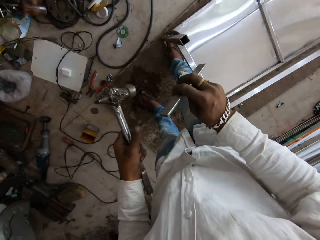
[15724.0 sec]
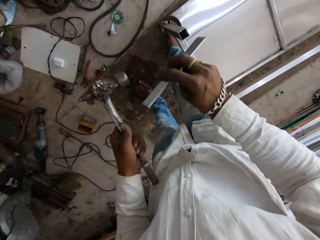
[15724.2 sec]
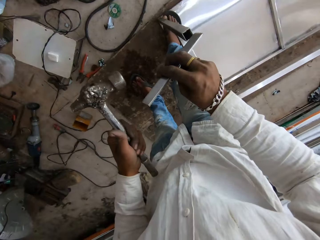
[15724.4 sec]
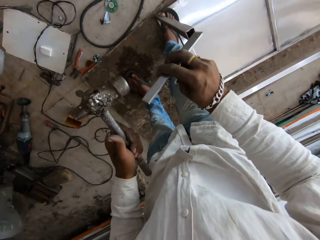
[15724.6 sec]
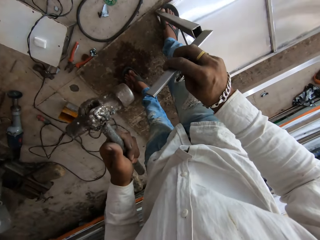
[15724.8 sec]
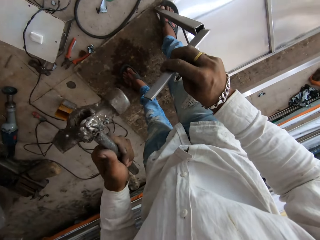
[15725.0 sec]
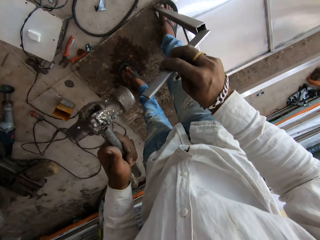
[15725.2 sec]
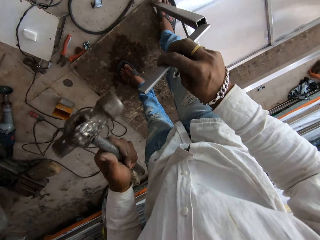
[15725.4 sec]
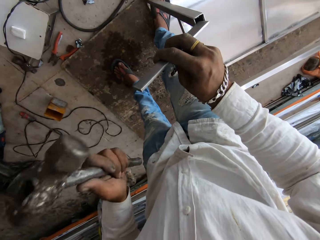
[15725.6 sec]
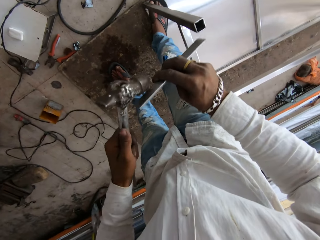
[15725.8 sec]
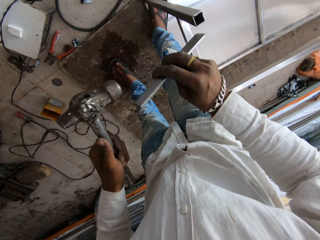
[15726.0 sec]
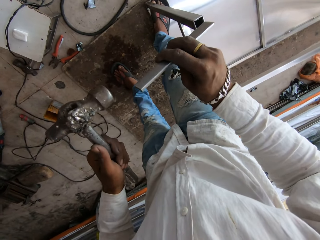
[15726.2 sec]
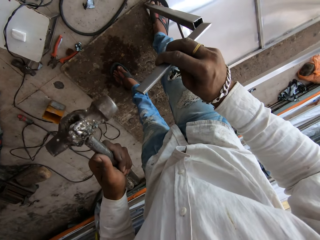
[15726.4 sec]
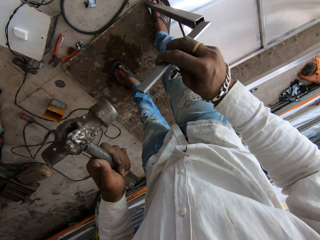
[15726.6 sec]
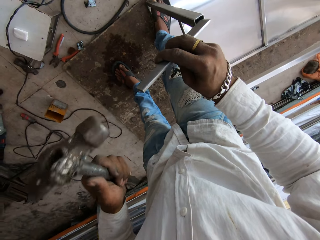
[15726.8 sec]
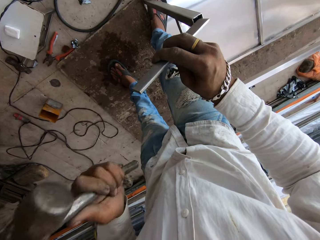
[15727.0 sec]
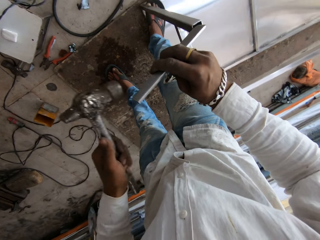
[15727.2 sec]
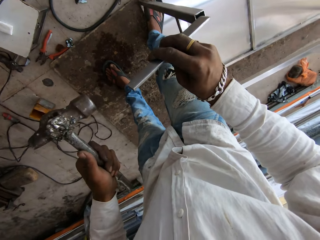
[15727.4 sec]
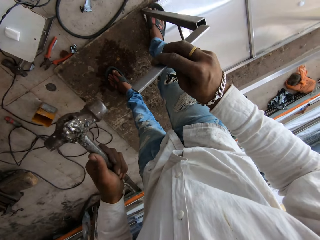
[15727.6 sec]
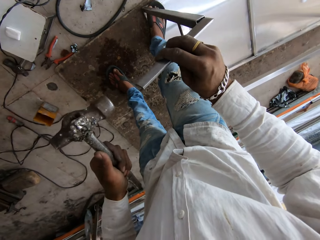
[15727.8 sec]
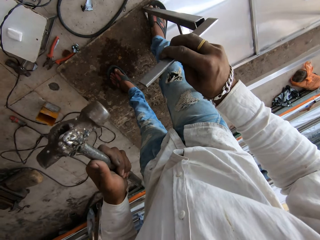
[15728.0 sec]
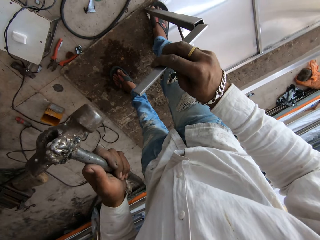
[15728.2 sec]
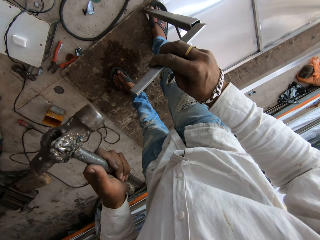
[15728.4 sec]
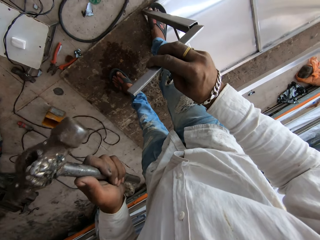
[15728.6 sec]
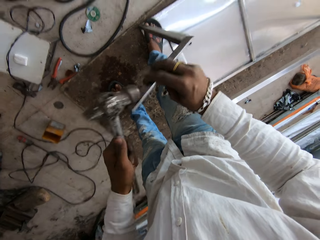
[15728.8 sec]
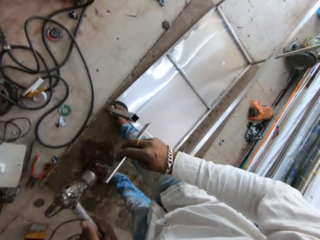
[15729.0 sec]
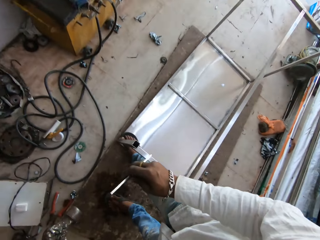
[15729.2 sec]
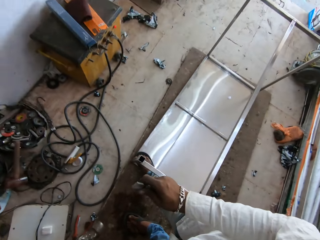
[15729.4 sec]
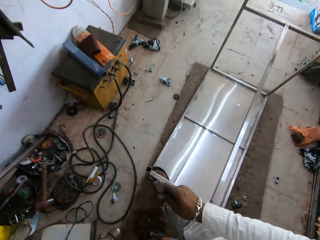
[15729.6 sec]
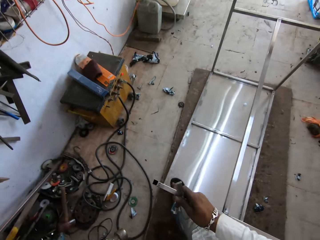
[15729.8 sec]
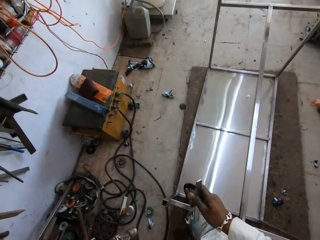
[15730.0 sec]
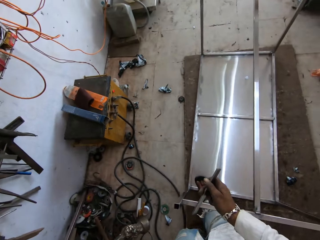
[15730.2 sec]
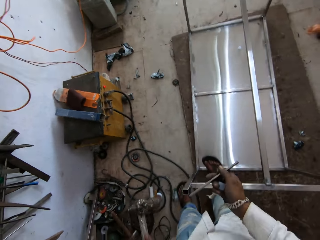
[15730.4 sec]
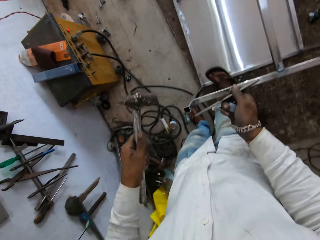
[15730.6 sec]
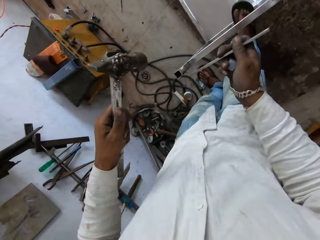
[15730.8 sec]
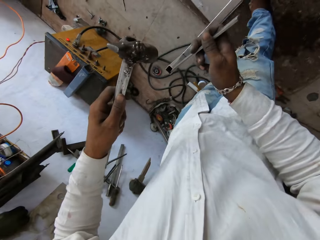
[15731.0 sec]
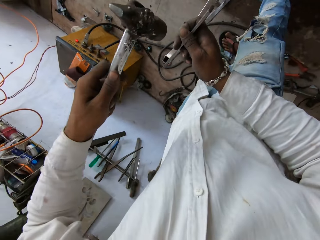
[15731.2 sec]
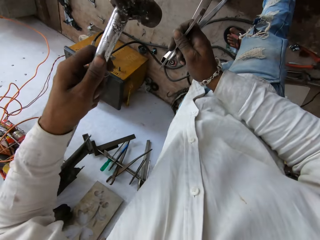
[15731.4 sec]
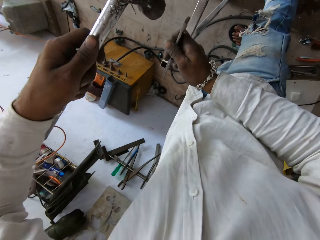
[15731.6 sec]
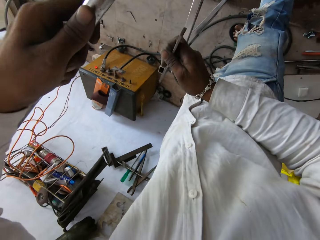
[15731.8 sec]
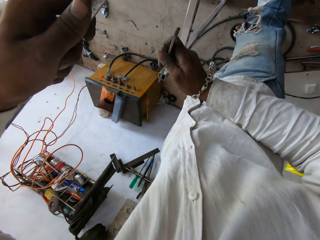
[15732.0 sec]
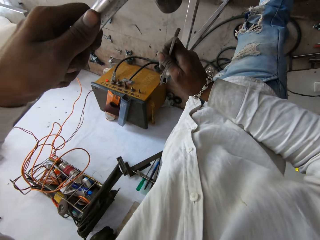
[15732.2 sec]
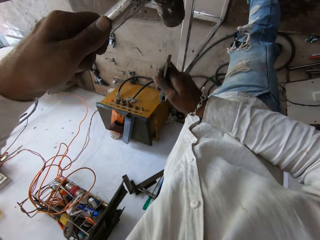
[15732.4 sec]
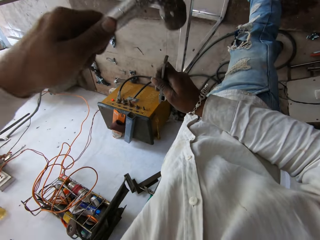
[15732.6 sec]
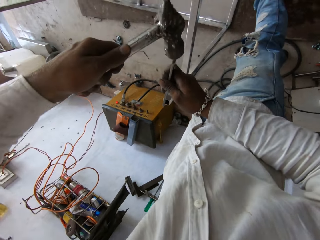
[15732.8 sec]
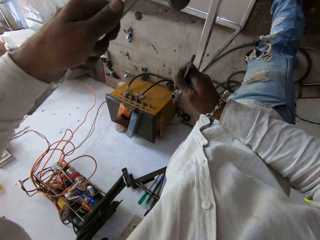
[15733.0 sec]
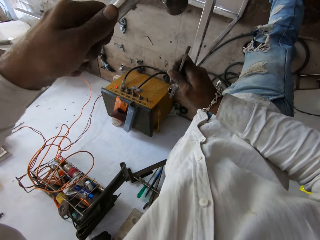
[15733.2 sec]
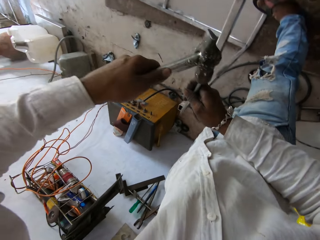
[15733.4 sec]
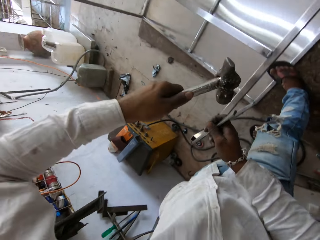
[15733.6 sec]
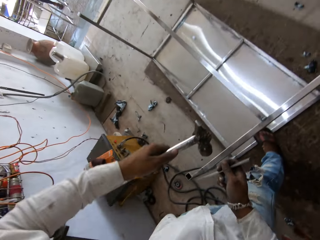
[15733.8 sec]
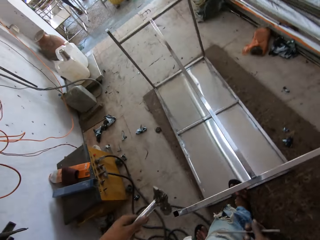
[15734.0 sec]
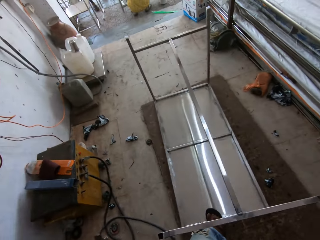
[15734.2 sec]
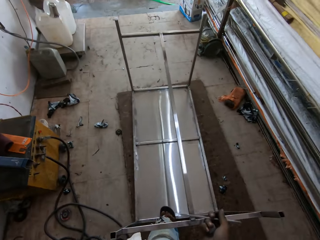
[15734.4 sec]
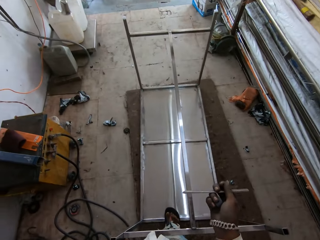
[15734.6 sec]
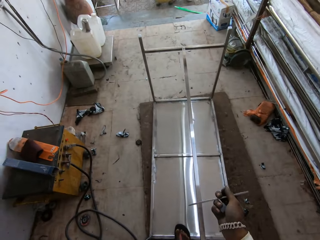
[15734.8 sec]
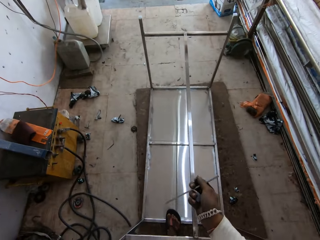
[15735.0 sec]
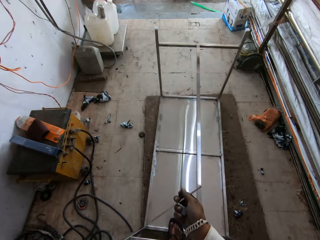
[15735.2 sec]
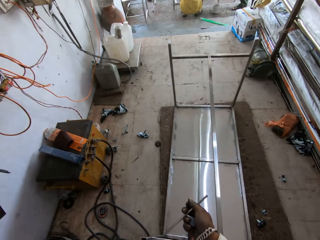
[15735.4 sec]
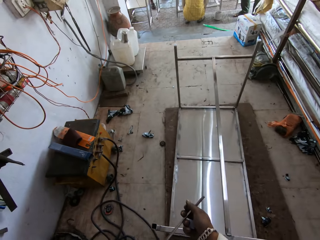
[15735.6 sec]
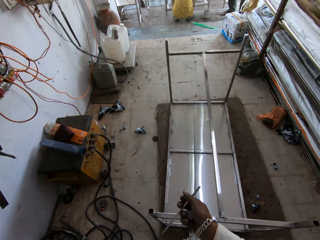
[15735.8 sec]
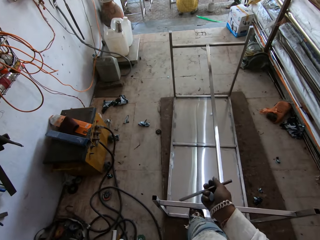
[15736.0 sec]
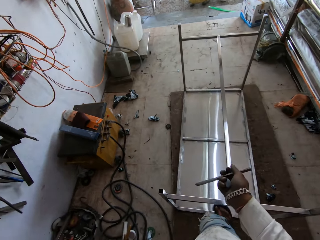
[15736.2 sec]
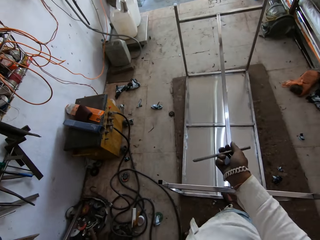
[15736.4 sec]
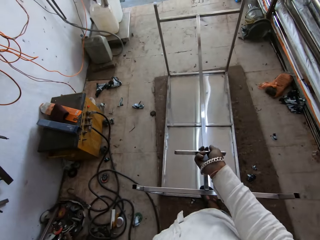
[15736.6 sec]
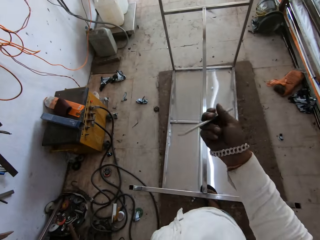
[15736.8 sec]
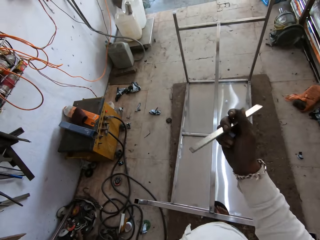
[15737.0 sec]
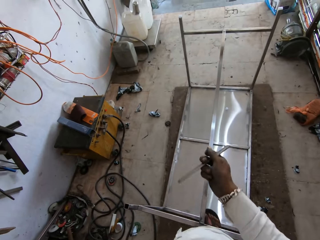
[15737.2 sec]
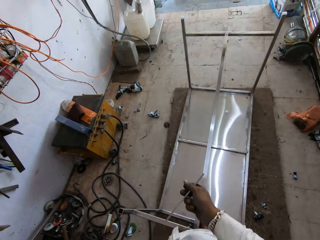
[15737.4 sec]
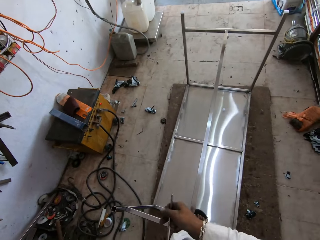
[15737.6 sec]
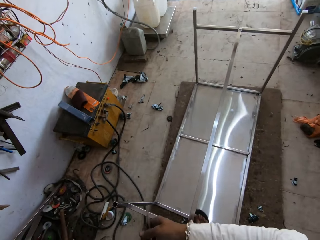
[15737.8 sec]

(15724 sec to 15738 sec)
The camera wearer puts the metal on the table's leg. They hit the metal with the hammer. They speak with gestures.

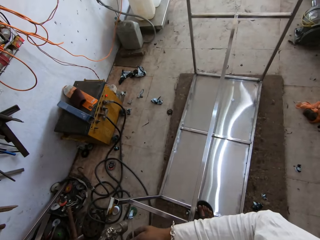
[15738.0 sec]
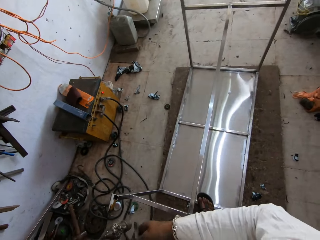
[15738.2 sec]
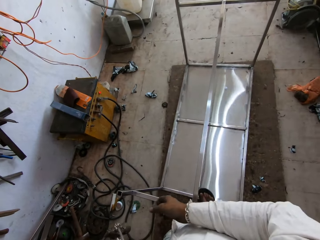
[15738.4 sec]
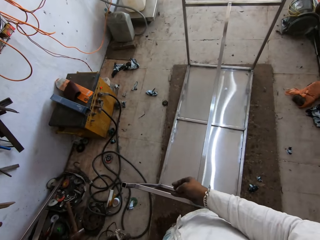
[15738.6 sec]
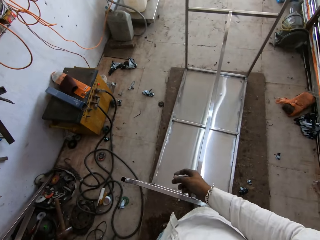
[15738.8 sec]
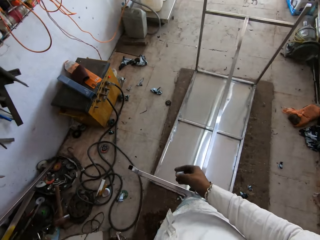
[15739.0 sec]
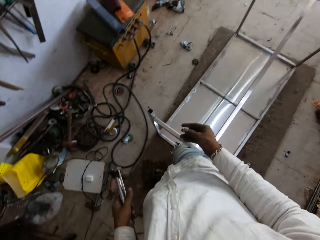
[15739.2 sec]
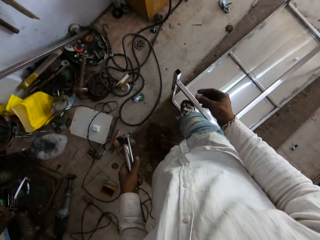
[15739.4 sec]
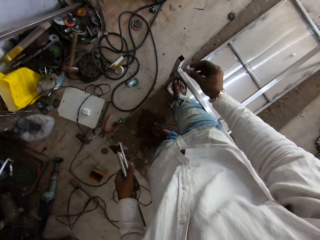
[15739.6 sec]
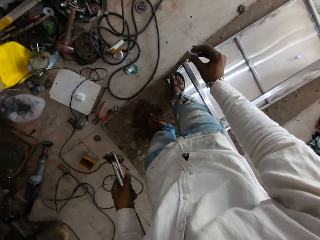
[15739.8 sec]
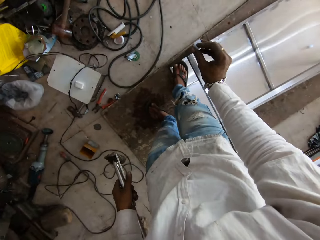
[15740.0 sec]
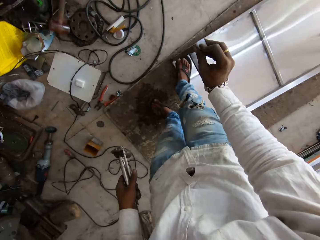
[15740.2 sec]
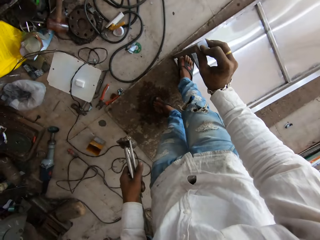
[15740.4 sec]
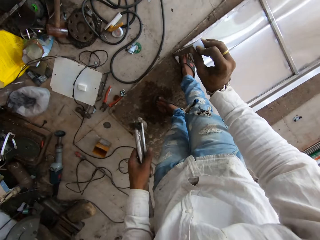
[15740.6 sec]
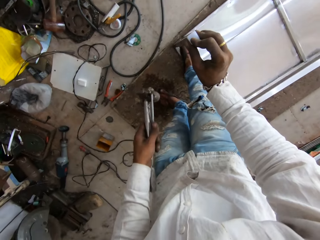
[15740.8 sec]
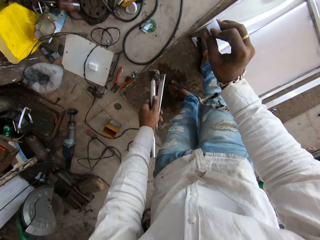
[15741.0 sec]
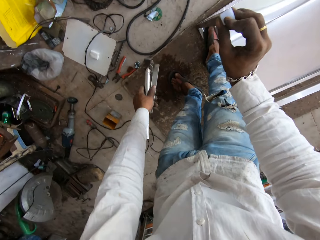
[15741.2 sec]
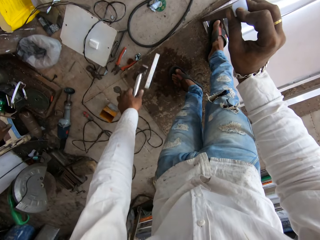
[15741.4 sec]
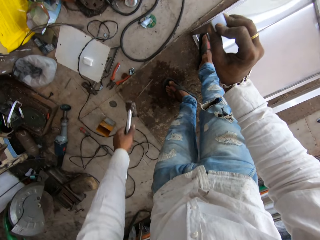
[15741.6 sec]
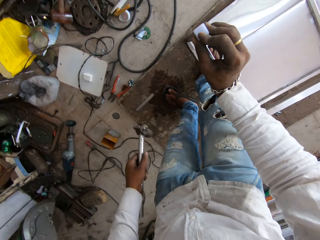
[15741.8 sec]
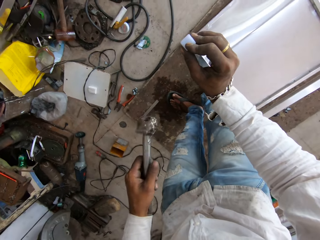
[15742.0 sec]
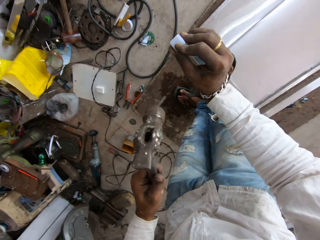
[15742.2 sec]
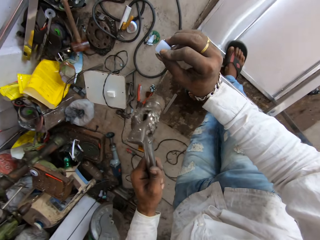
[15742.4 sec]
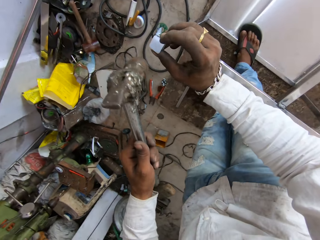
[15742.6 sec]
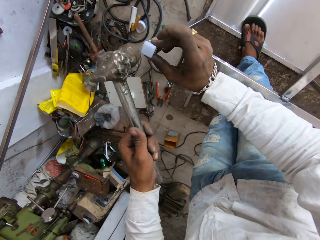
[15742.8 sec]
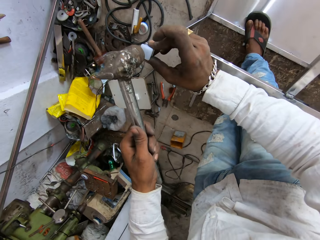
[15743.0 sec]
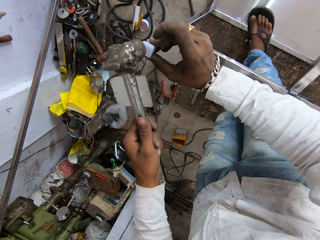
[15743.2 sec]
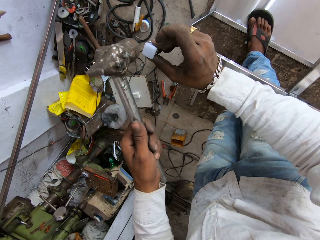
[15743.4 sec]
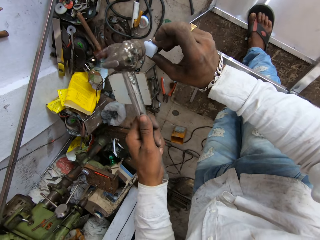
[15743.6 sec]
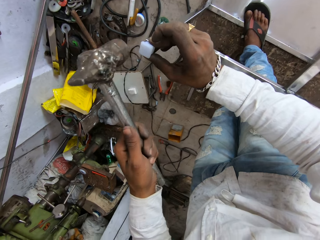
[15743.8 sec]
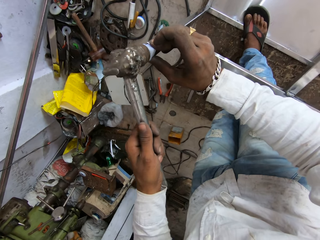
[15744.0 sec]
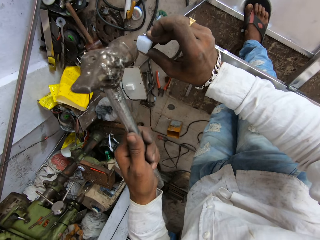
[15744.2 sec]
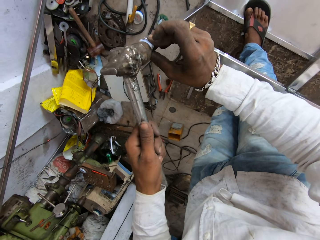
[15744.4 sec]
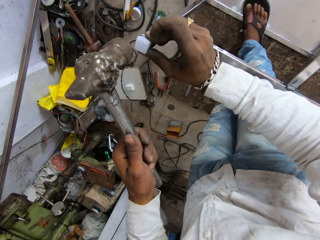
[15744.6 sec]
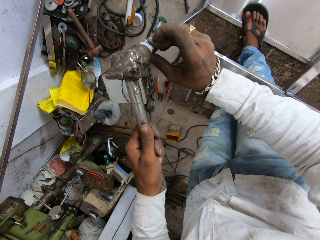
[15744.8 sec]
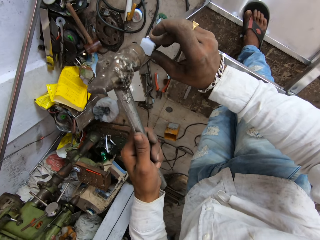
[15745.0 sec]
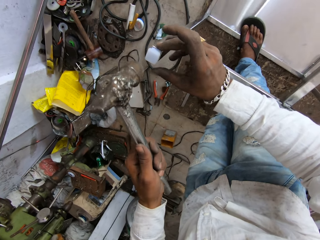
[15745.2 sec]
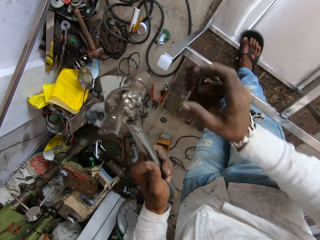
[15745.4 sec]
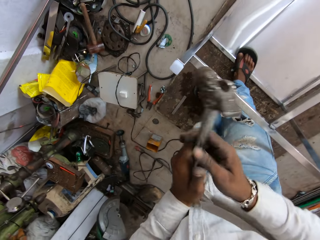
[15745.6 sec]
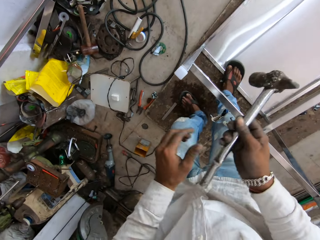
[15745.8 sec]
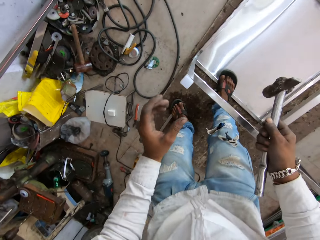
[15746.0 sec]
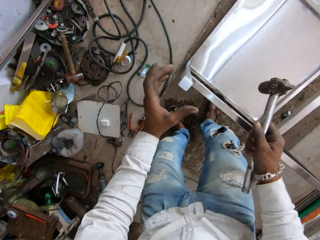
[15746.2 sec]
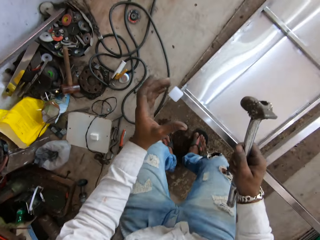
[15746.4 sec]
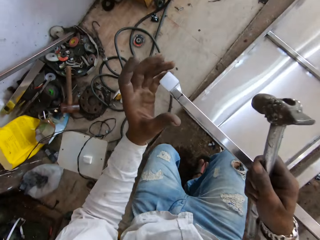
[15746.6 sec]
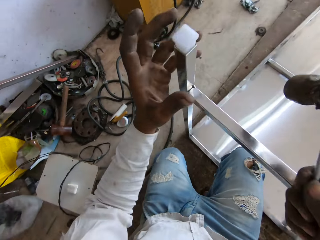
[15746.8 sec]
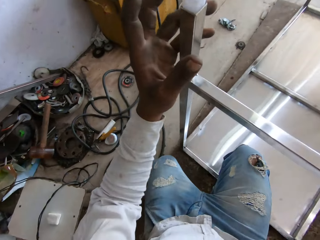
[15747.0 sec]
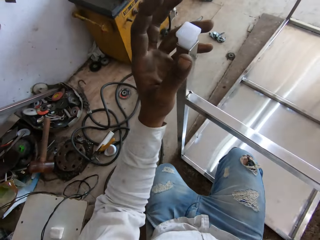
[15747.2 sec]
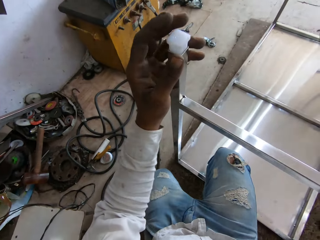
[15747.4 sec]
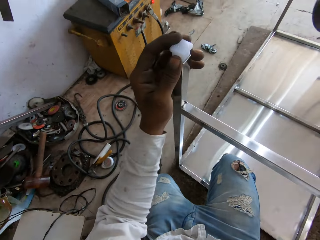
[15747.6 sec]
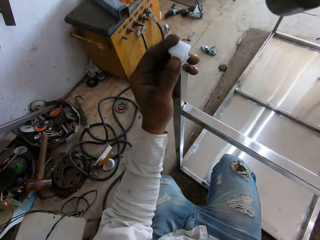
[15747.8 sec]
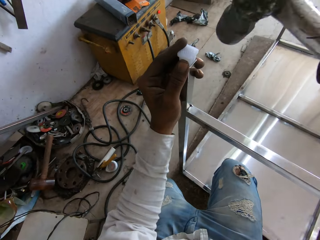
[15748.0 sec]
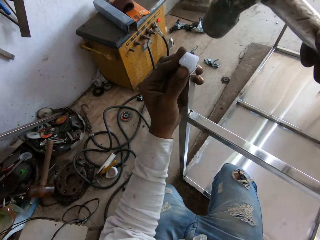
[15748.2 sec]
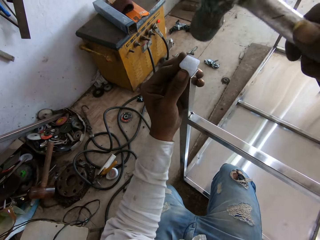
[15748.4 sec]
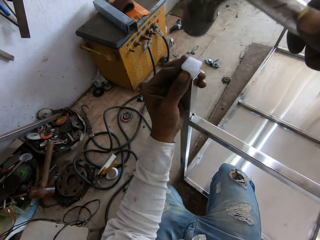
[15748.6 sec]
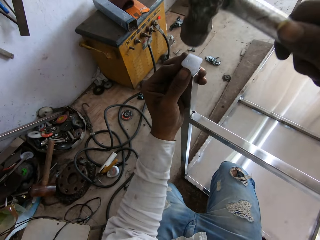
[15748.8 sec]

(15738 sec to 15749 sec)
The camera wearer puts a leg end cap on the table's leg. They drop the metal to the floor. They hit the leg end cap with the hammer. They squat.
